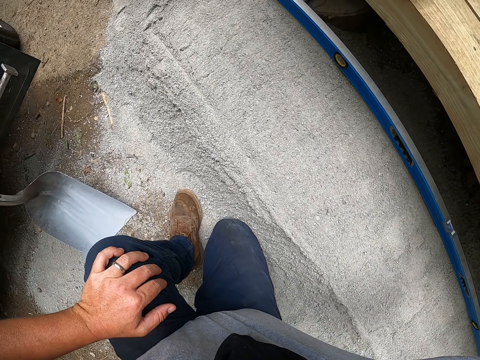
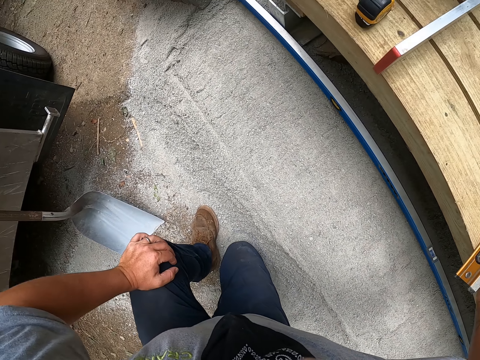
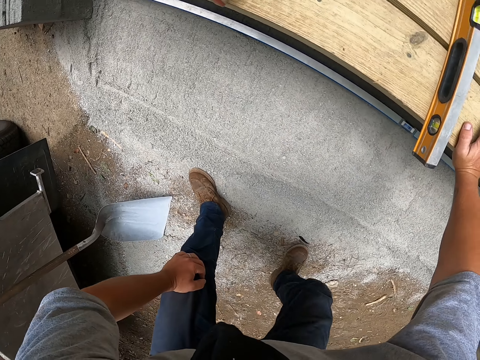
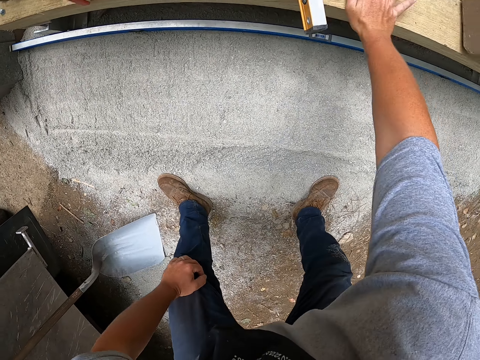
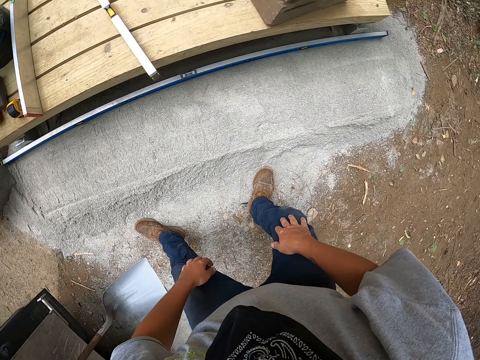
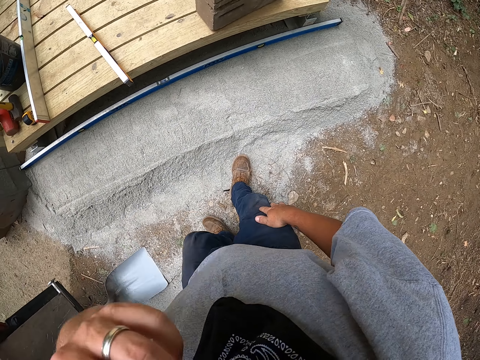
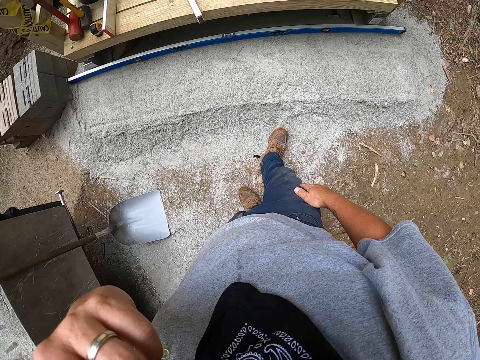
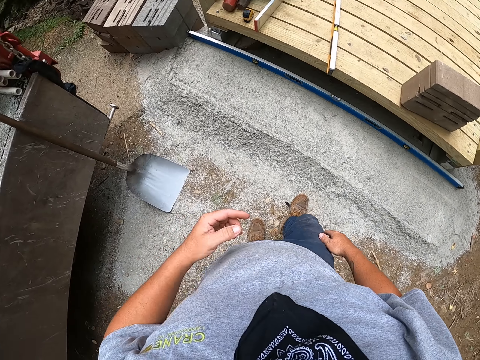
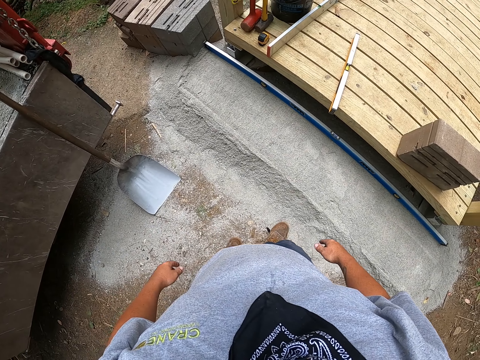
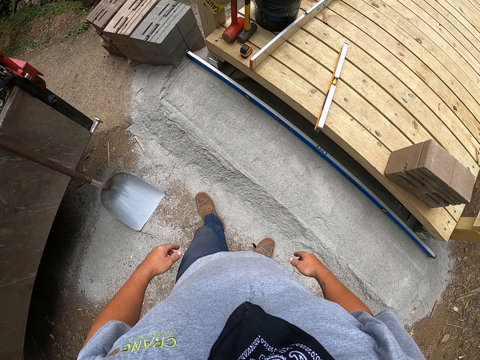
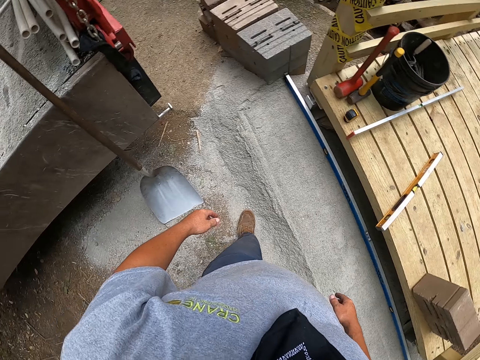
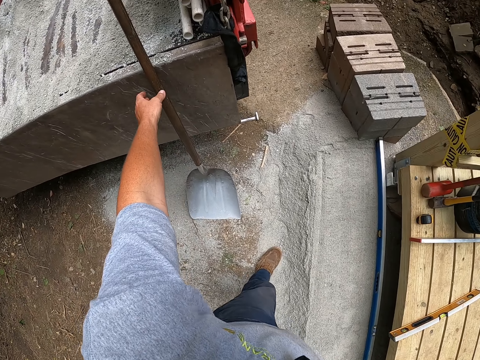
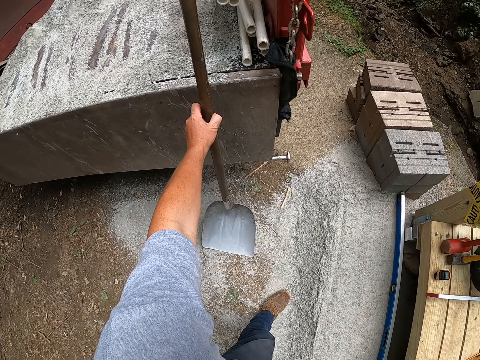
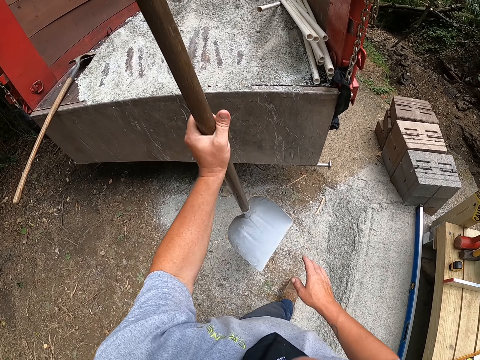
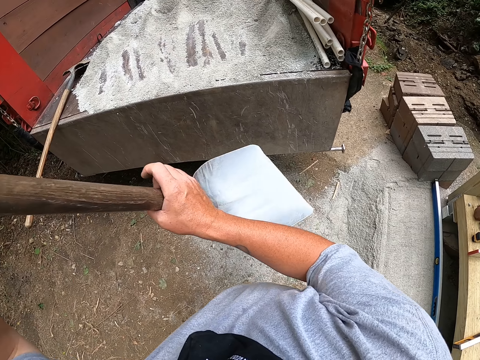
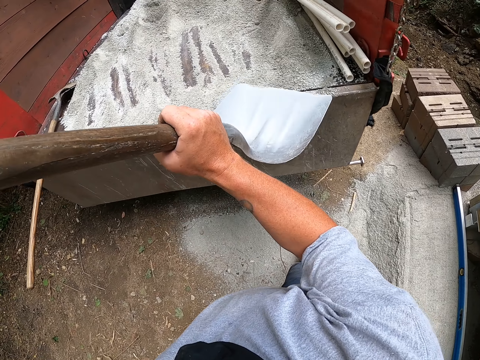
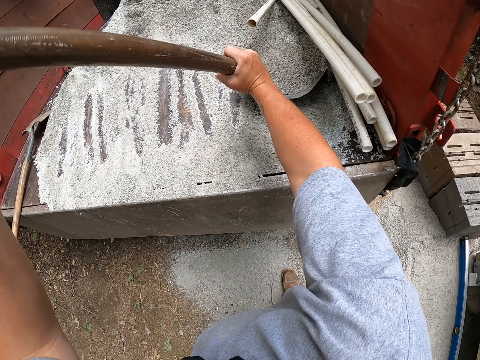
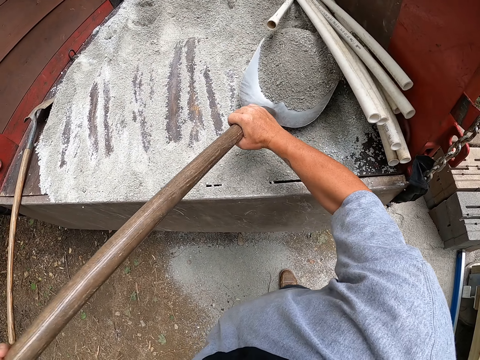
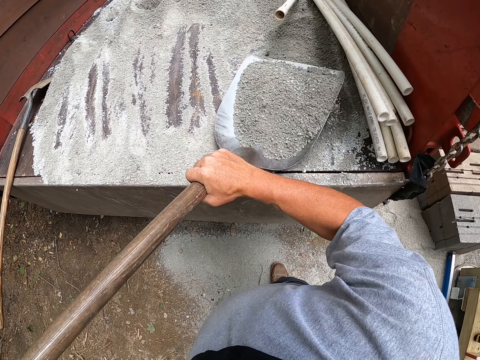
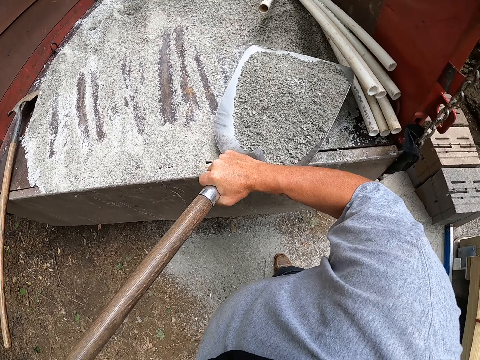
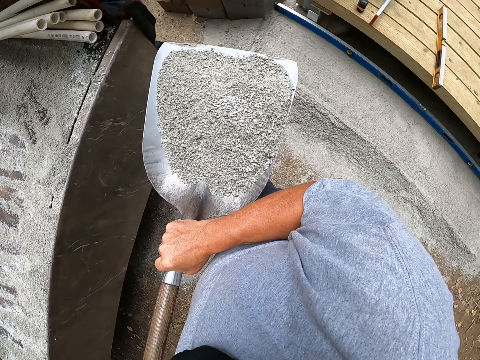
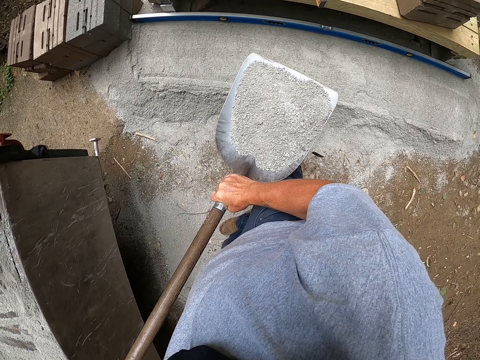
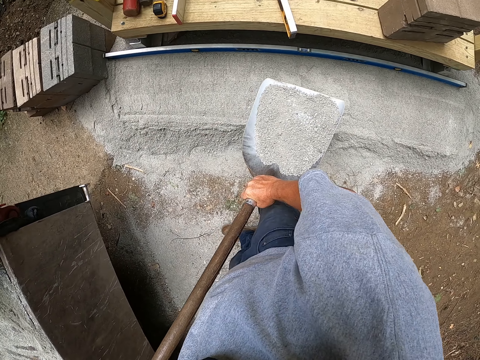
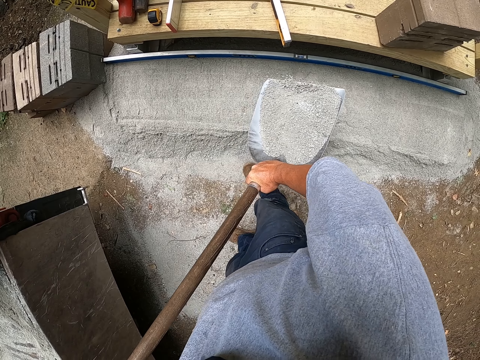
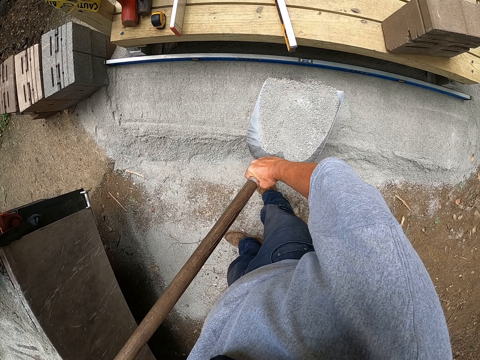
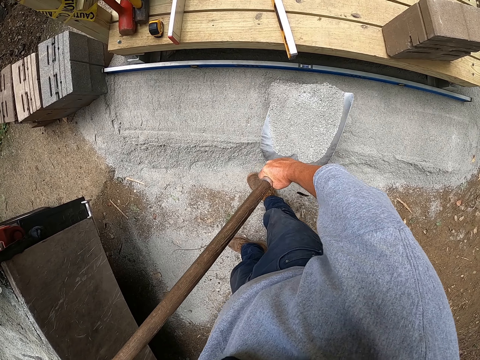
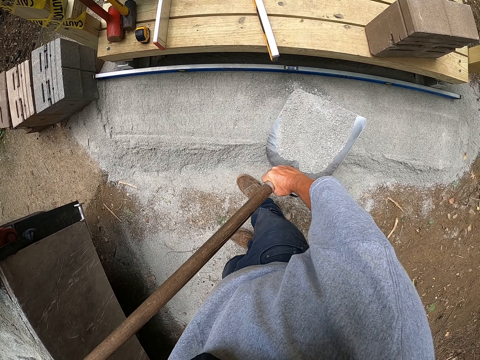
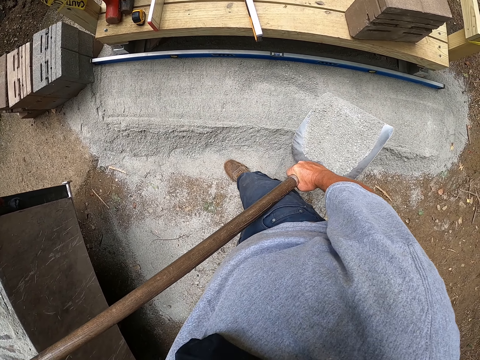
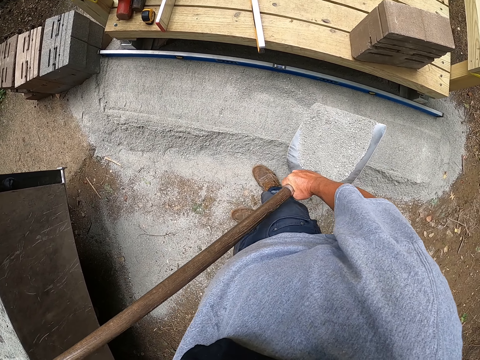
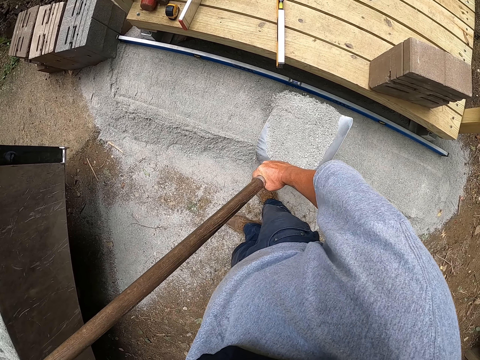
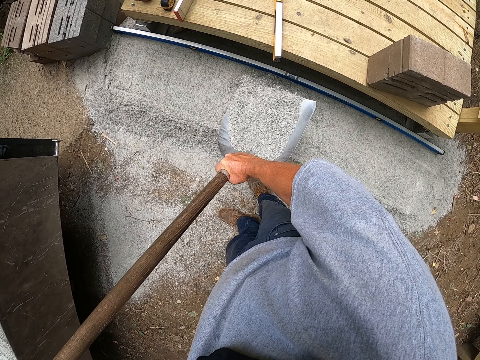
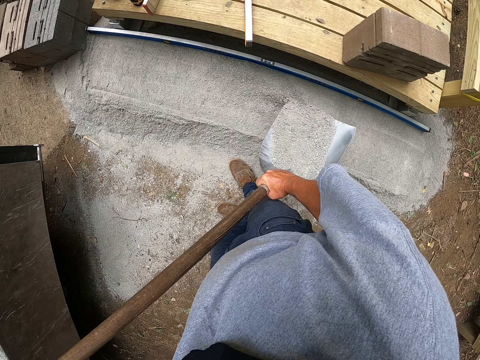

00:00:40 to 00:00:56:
The camera wearer turns around the construction area. They stand, rub their face, and walk around the construction area. They pick up a shovel. They scoop concrete with the shovel. They pour the concrete on the ground.

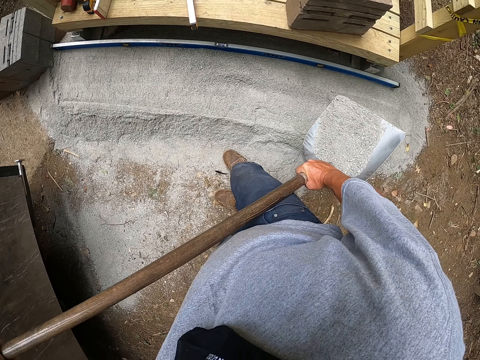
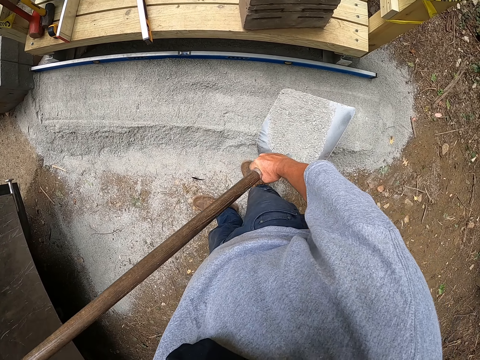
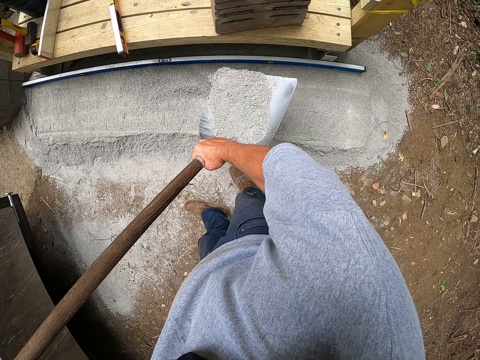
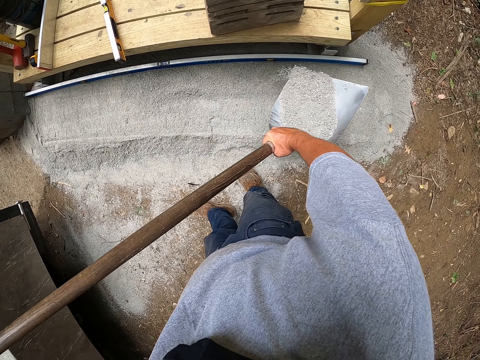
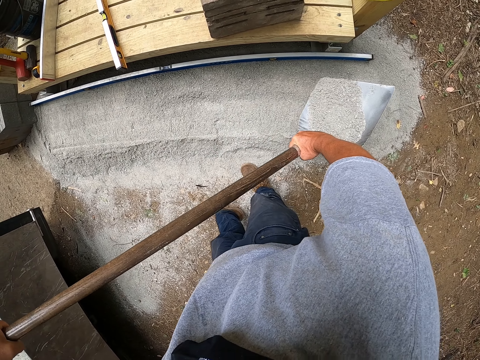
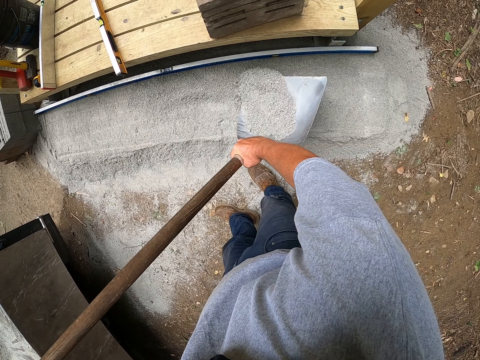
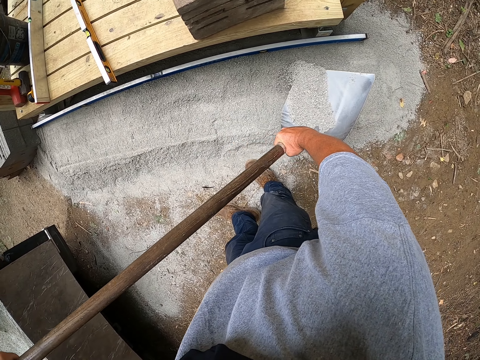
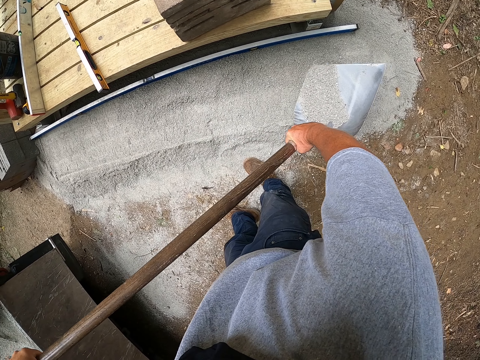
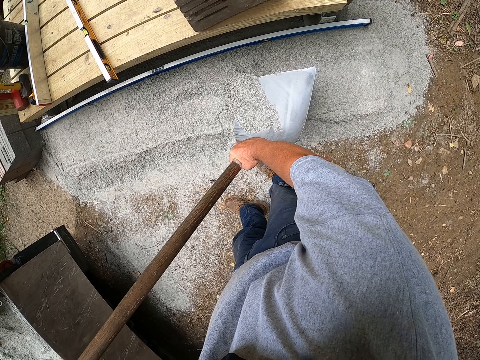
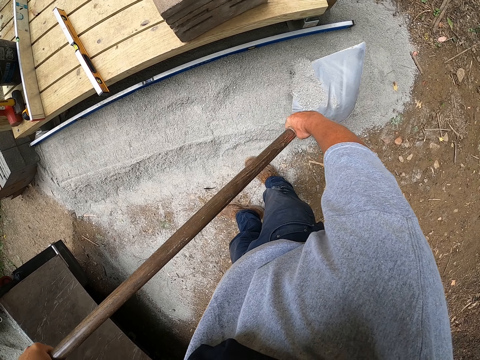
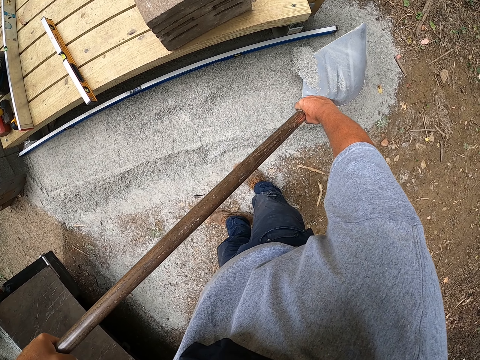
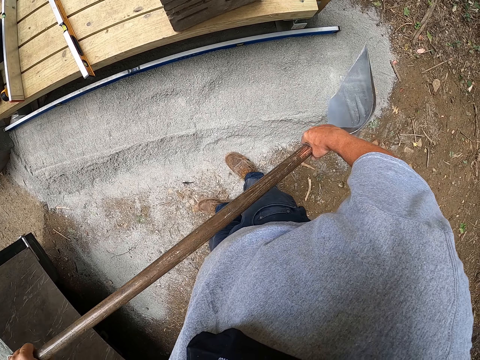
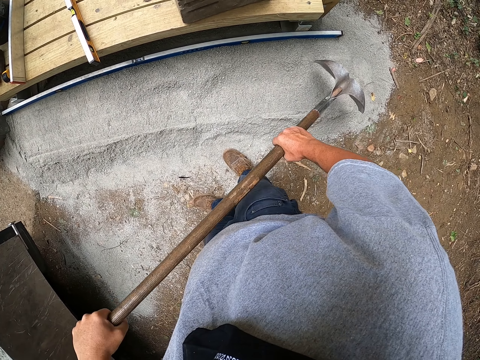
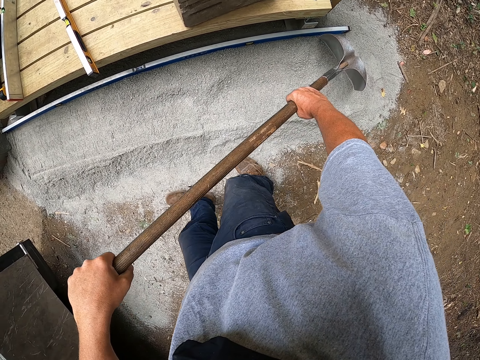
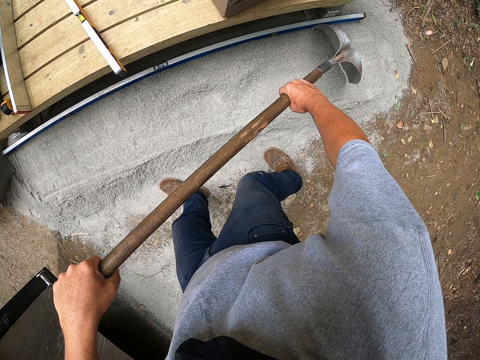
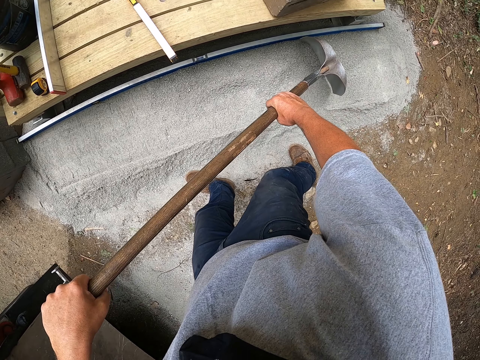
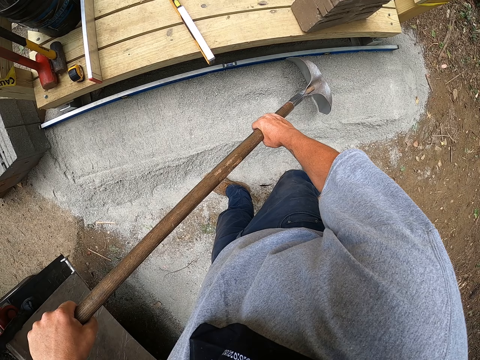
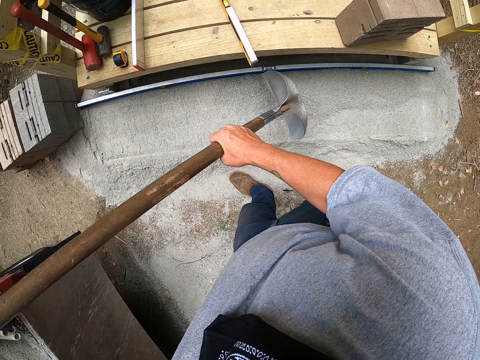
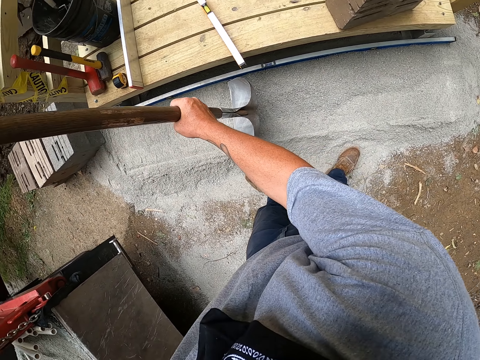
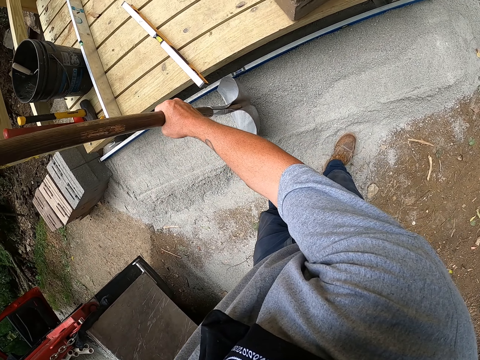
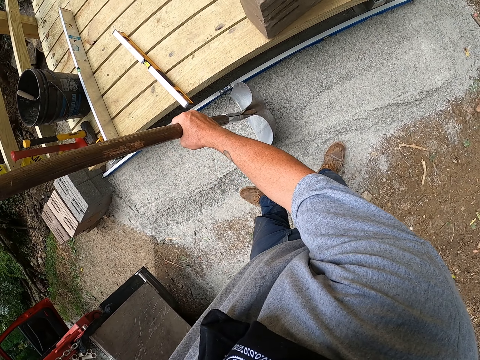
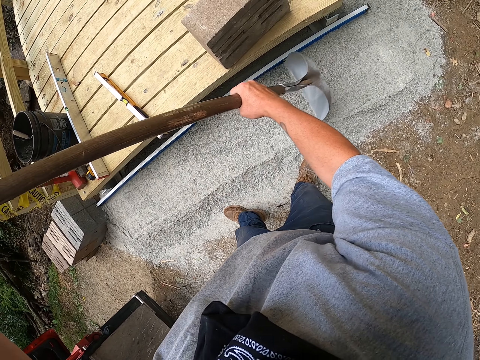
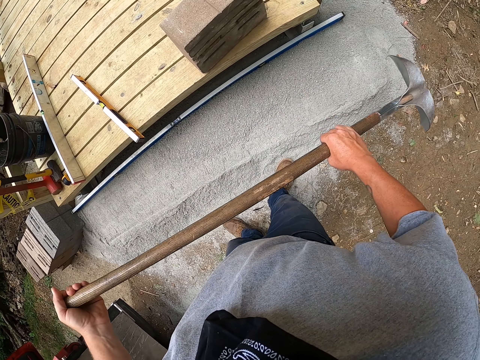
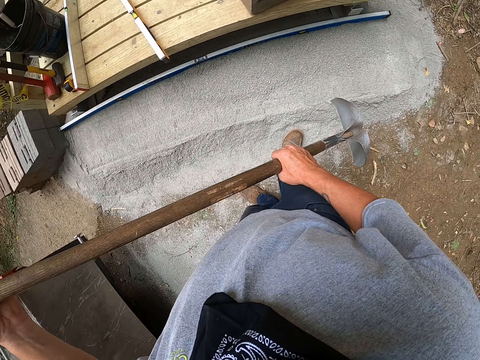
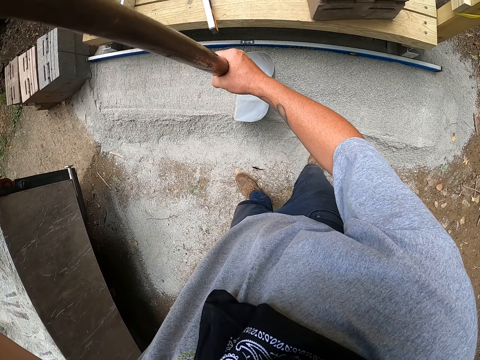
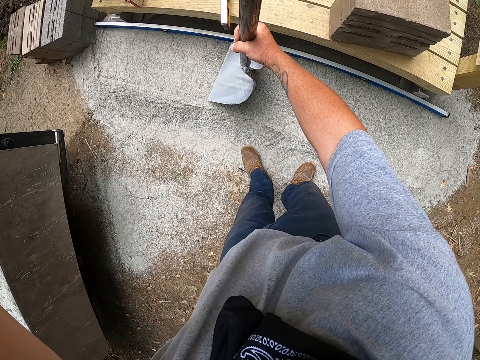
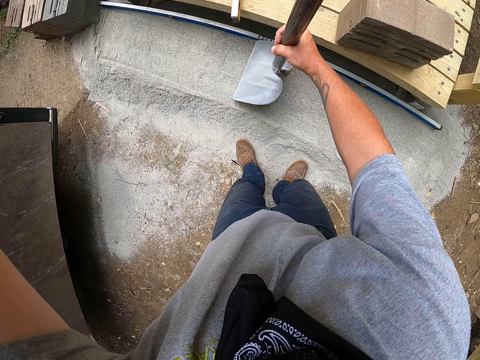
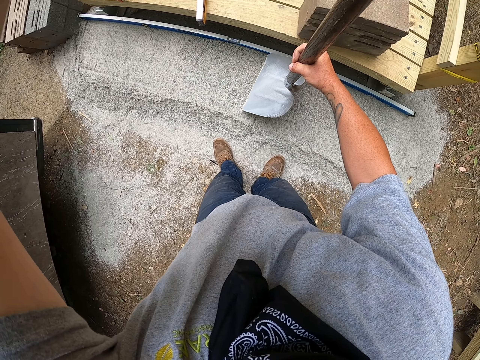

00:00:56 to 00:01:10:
The camera wearer pulls cement with a spade. They level the concrete with the shovel.
